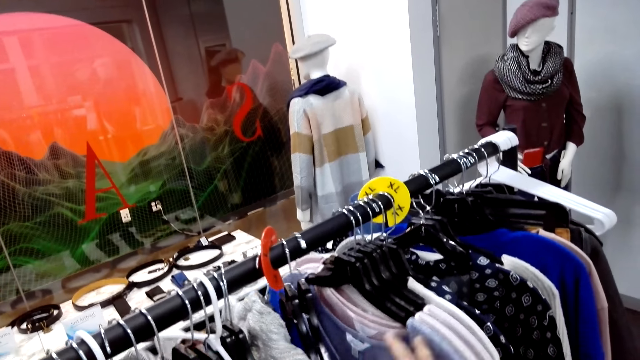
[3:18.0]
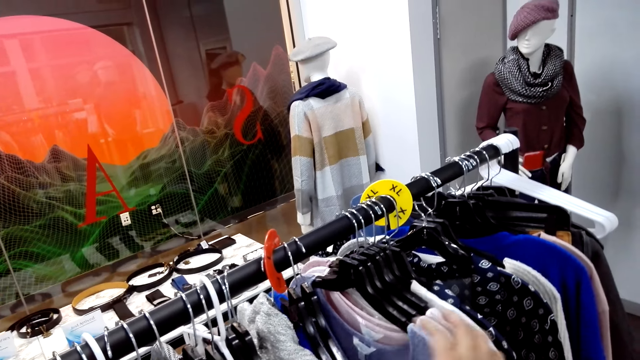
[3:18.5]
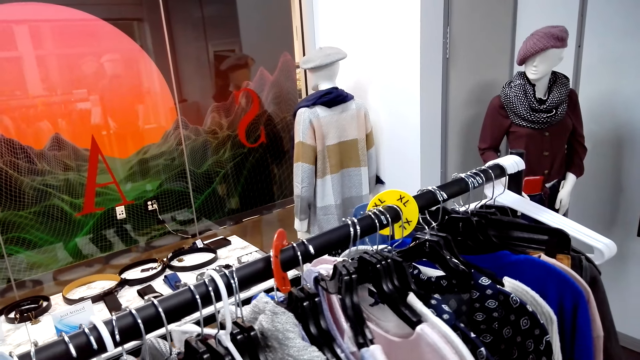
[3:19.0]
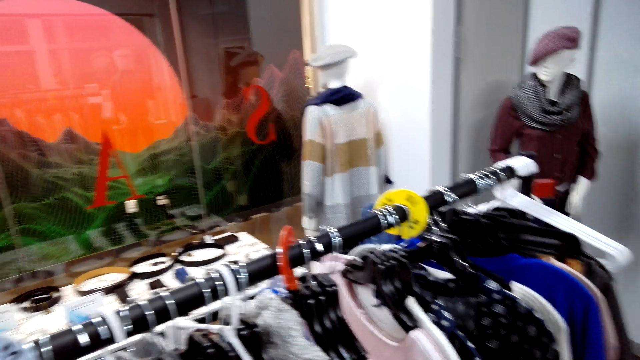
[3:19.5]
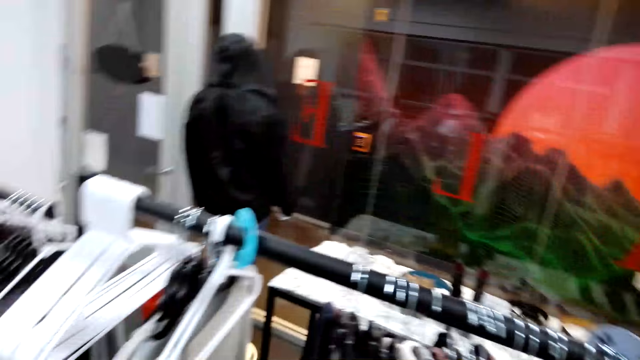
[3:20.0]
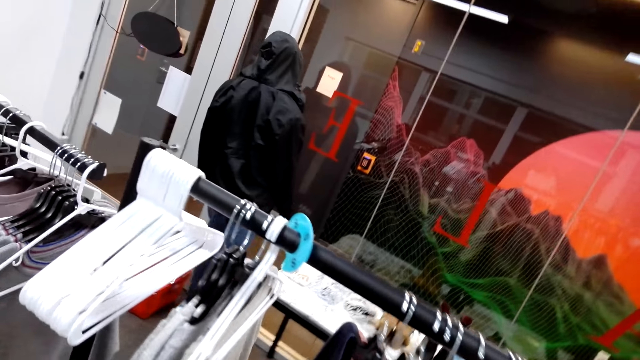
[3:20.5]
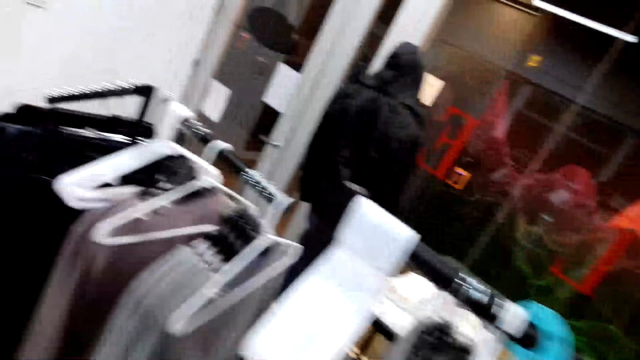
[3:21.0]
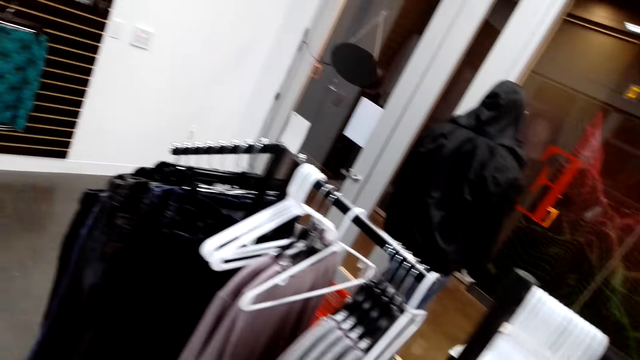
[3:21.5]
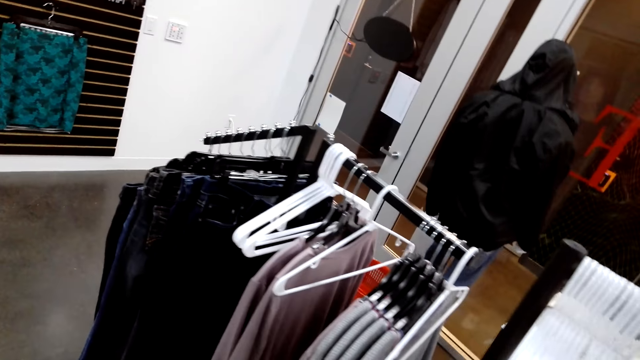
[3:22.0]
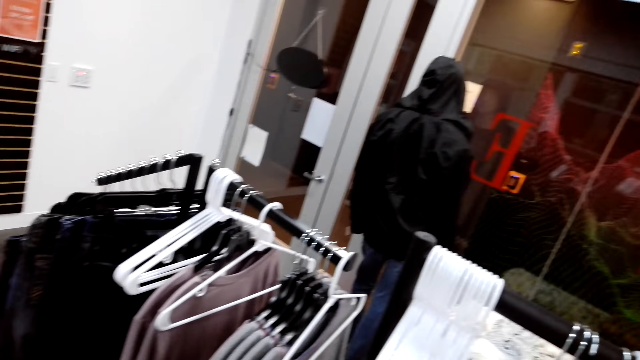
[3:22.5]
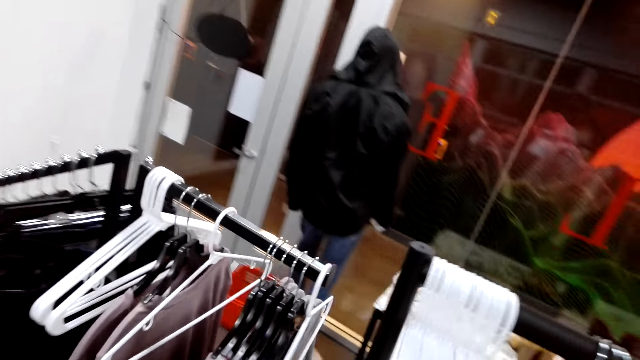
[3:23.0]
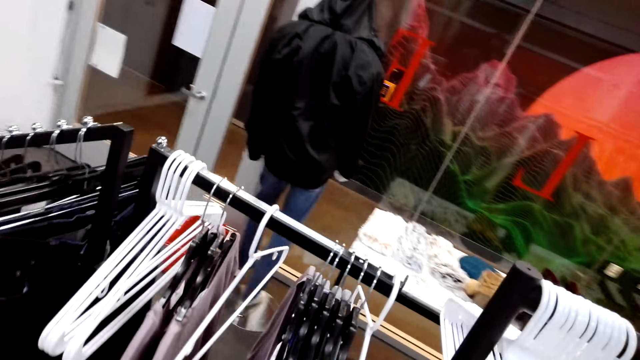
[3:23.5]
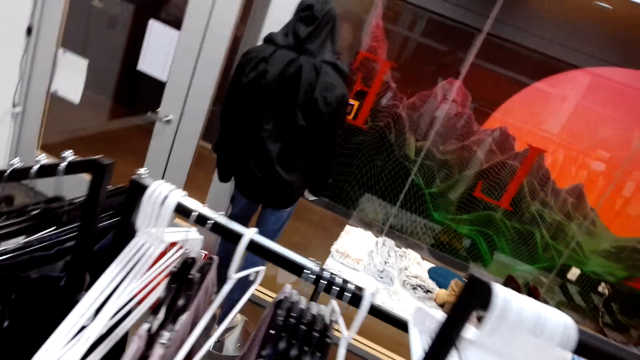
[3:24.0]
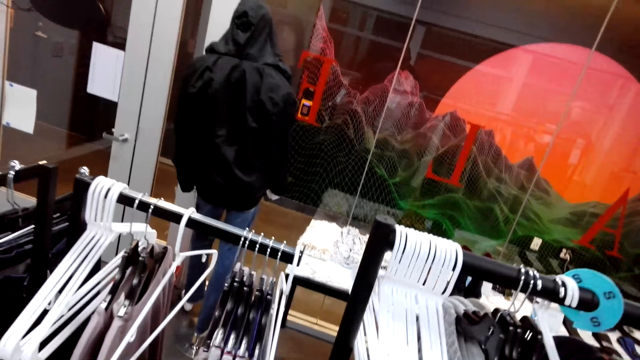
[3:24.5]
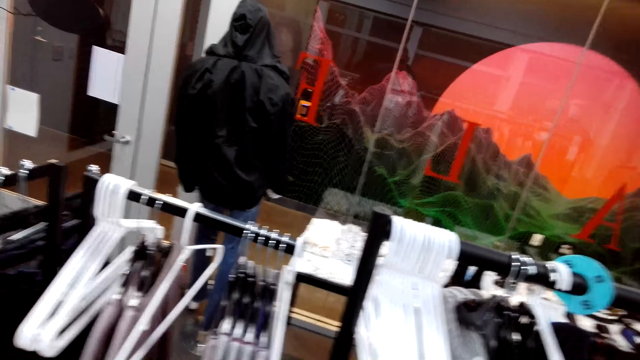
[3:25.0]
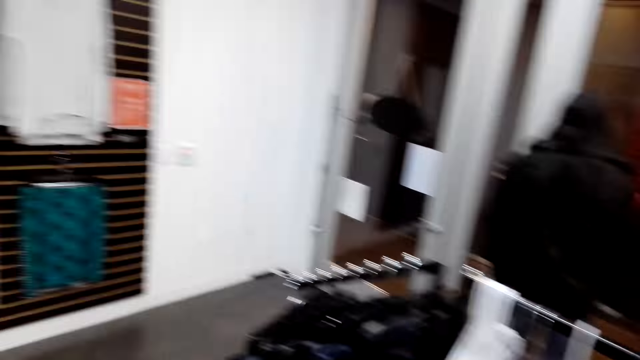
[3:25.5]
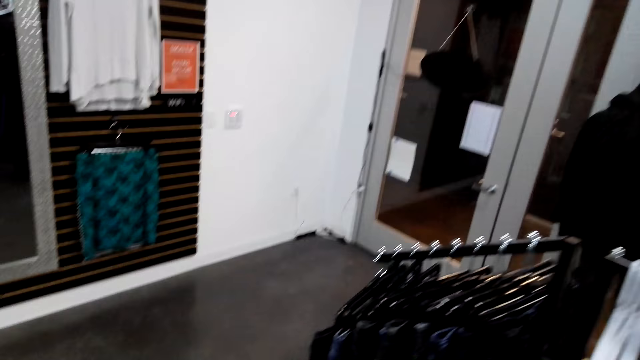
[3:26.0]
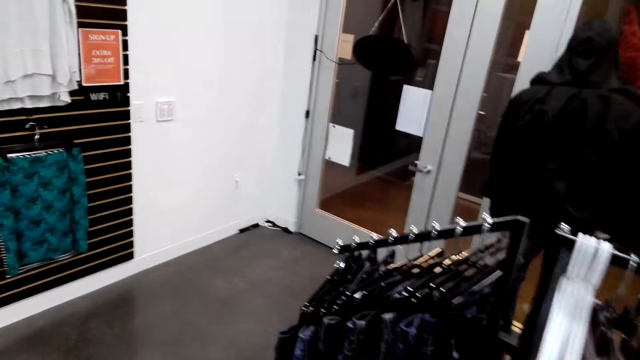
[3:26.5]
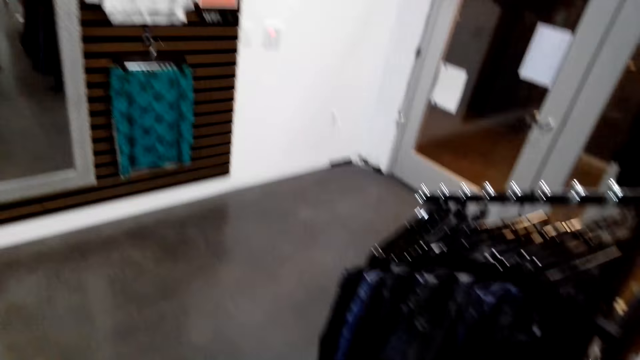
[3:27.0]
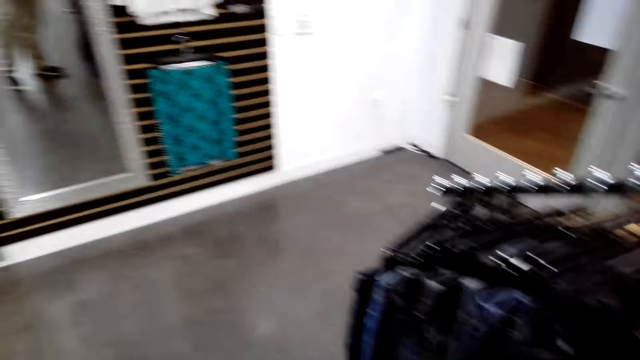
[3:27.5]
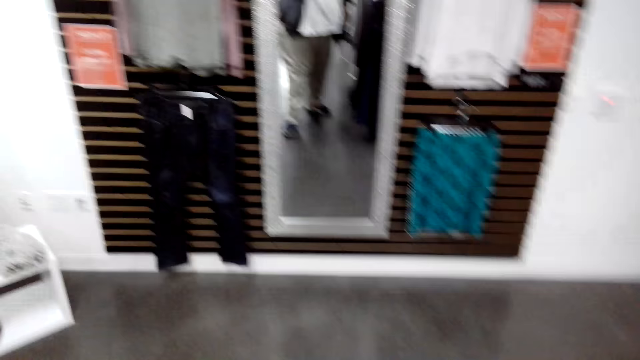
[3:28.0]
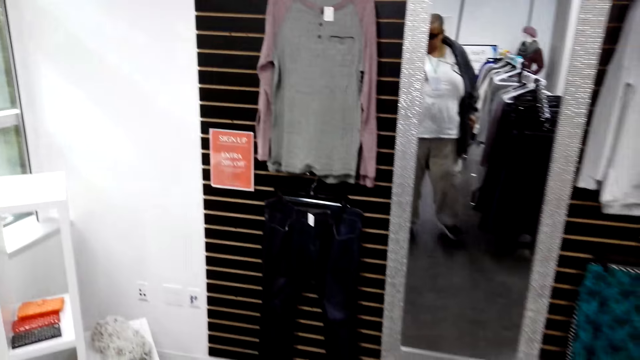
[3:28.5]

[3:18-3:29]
The camera wearer turns. They gaze at the clothes on the hanger stand. They walk towards a display rack. An attendant talks to the camera wearer.

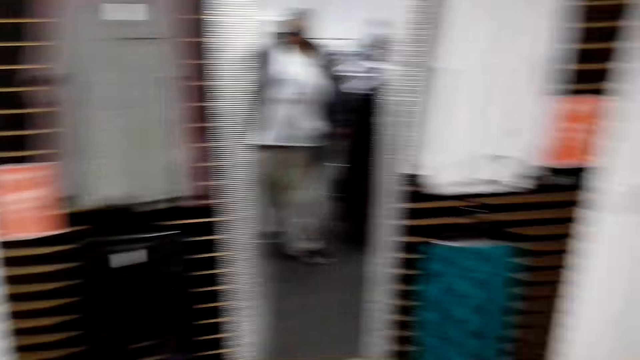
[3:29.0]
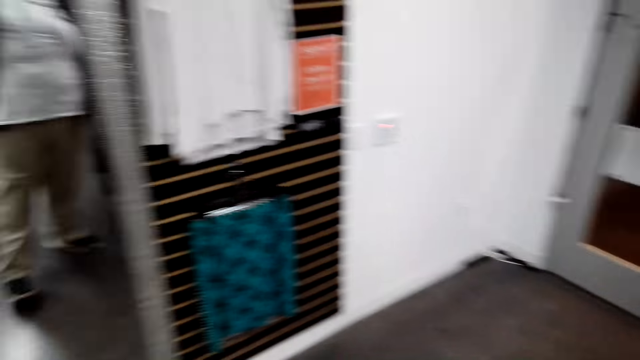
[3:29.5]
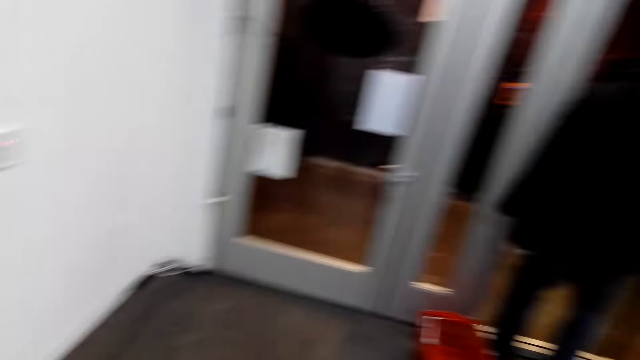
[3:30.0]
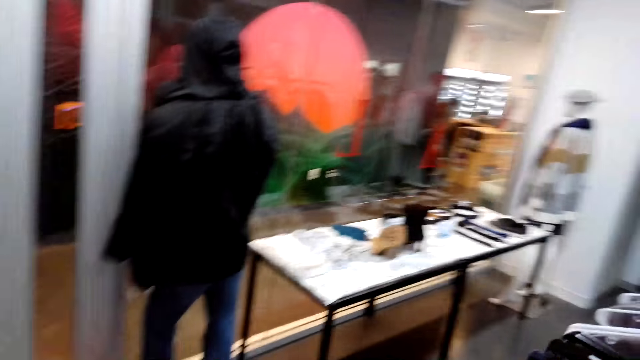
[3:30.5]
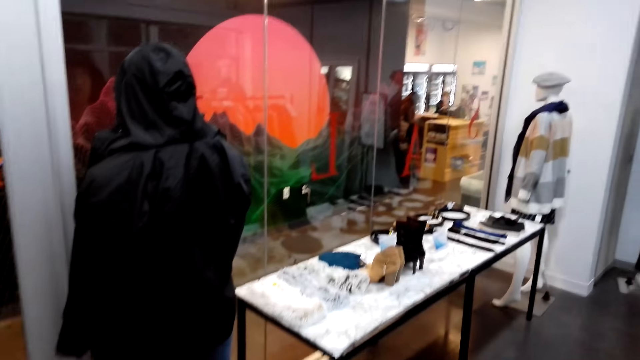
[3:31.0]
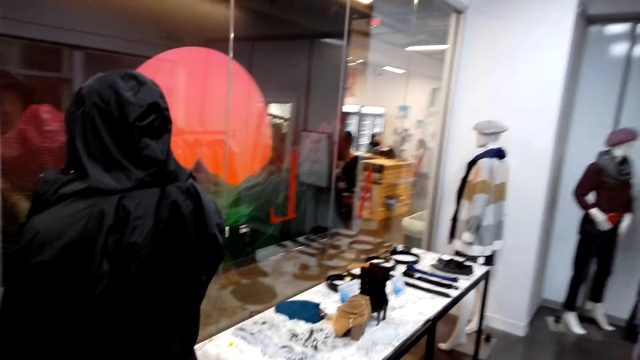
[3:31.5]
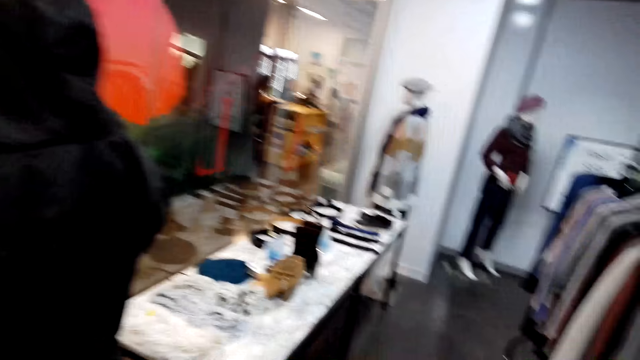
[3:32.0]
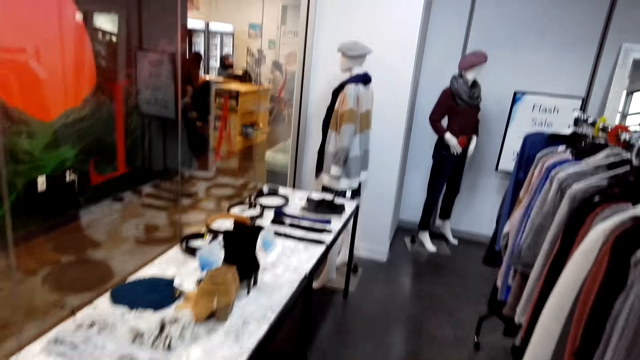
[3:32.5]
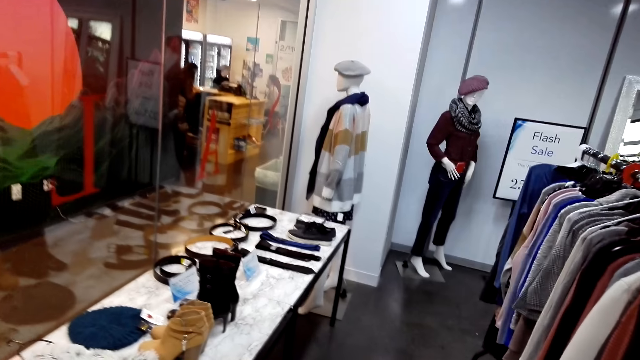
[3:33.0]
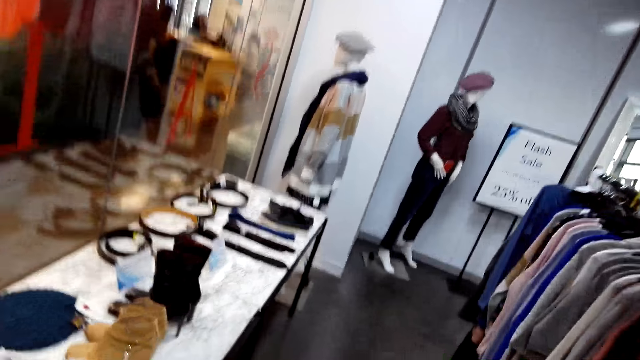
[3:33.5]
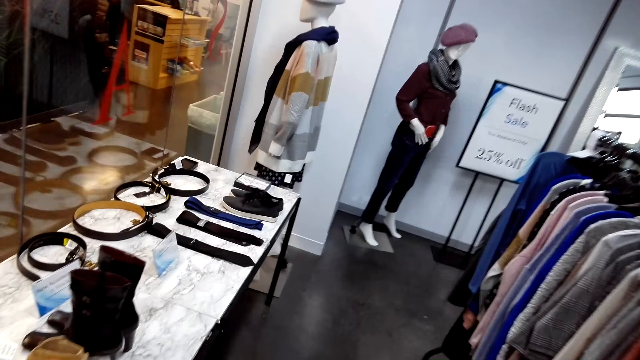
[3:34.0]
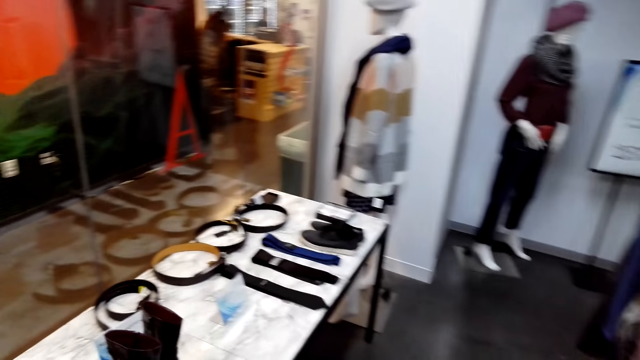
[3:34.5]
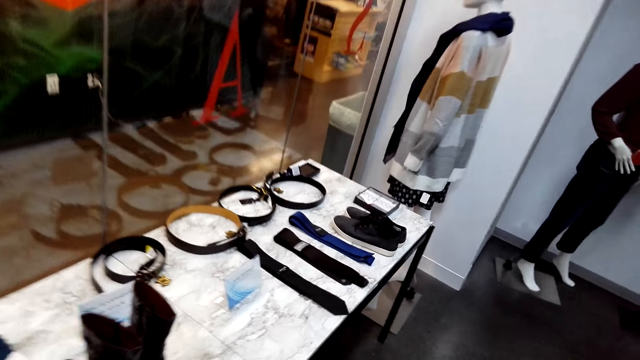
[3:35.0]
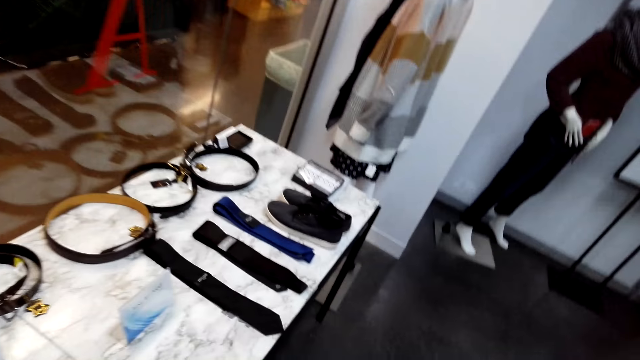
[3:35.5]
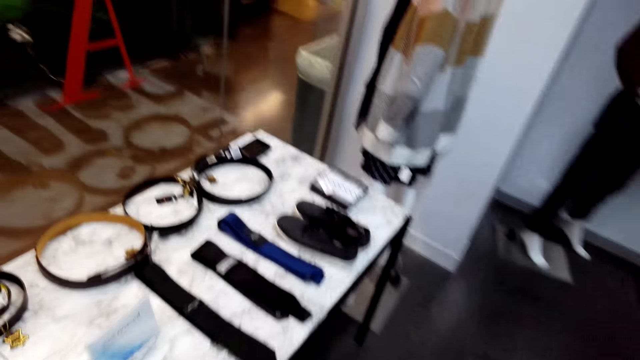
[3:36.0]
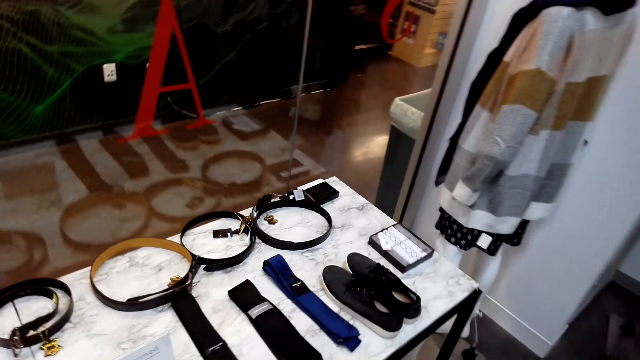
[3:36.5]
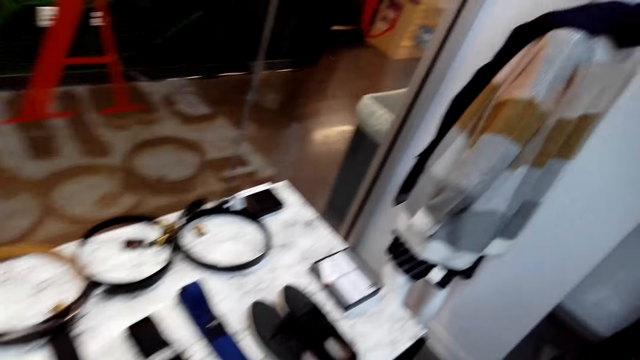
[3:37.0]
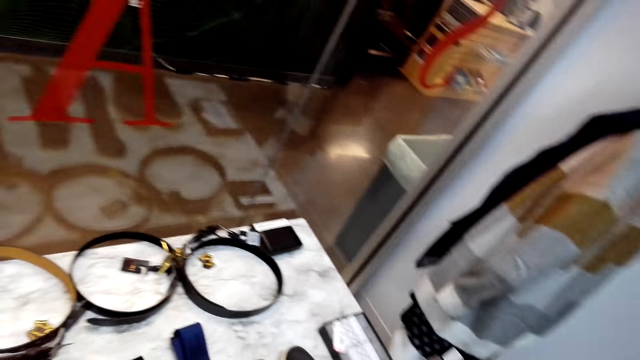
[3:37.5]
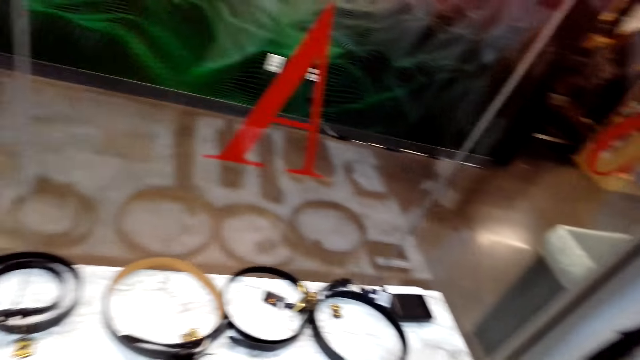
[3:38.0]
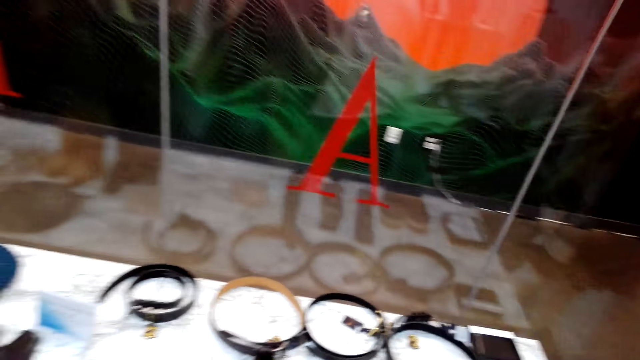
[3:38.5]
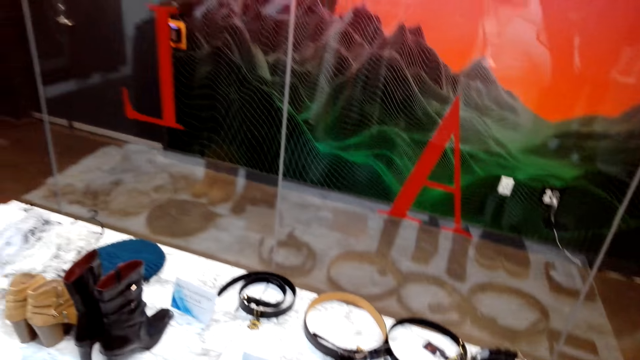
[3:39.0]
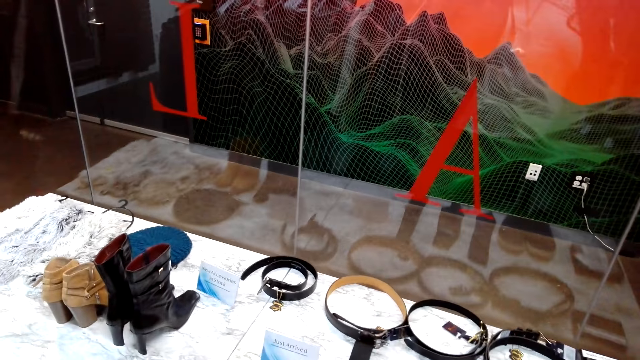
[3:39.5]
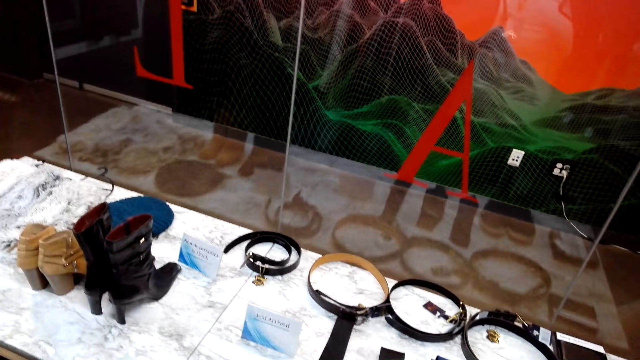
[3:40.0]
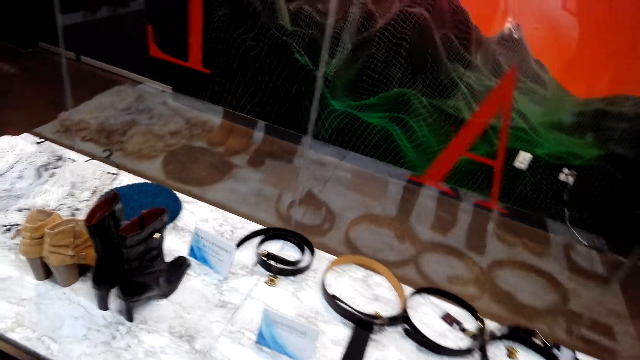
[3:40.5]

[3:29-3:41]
The camera wearer walks around the store. They gaze at items on the display rack.
